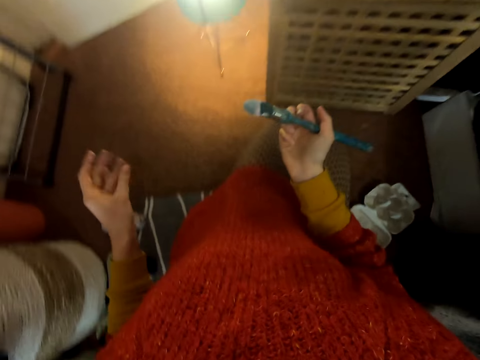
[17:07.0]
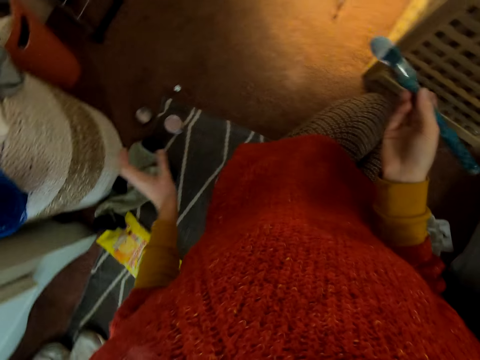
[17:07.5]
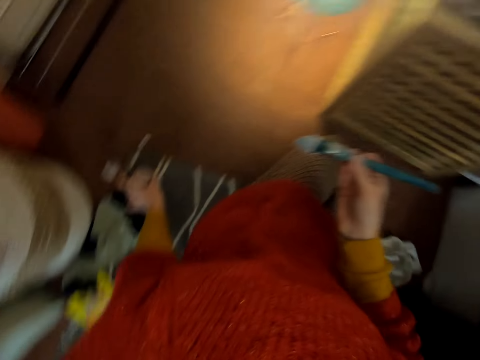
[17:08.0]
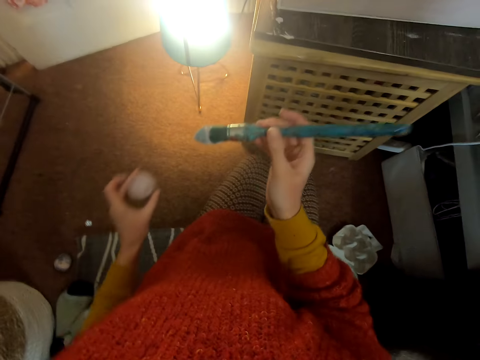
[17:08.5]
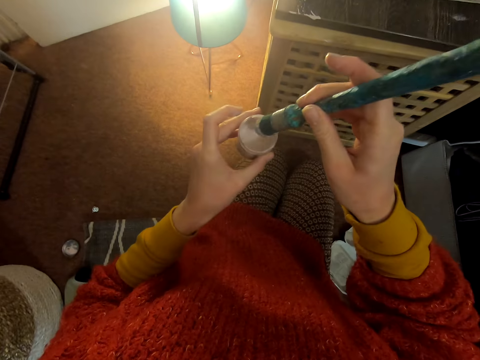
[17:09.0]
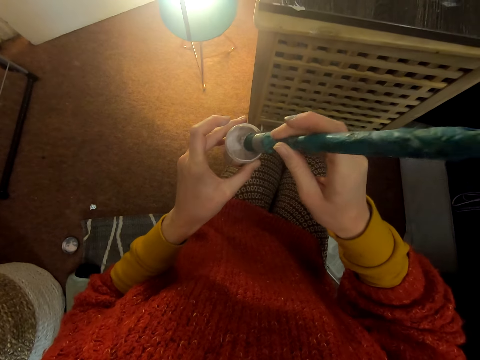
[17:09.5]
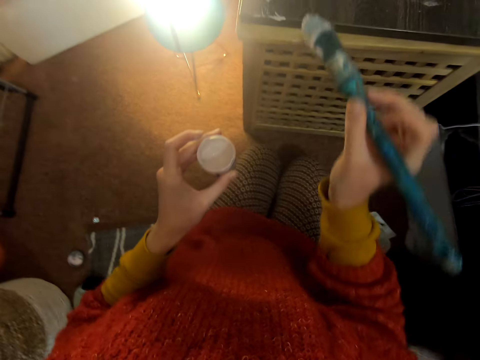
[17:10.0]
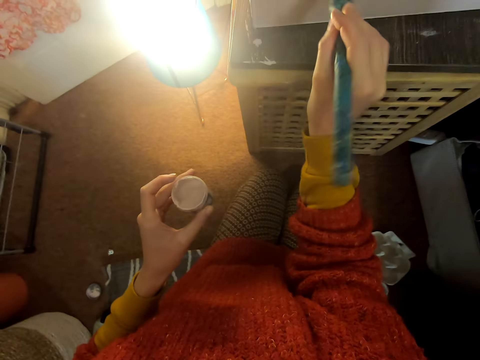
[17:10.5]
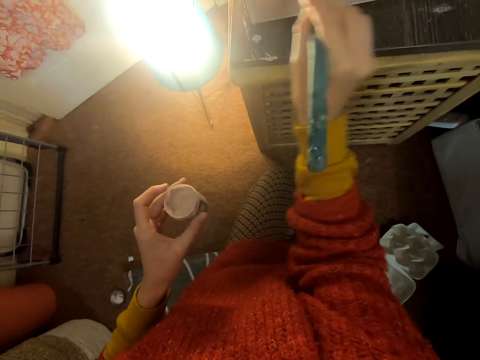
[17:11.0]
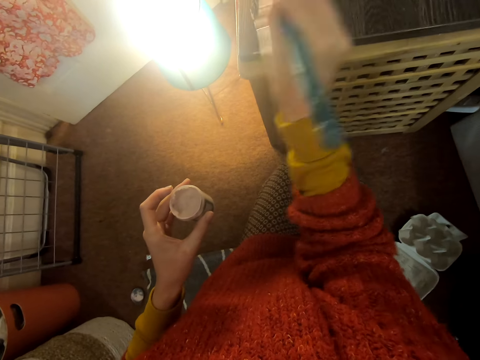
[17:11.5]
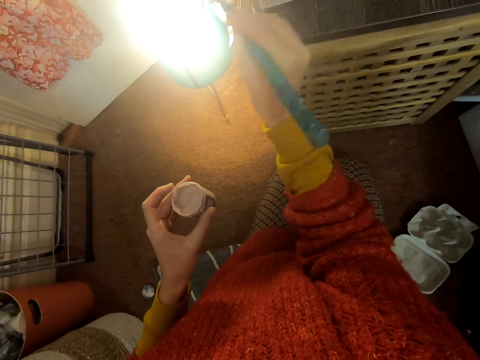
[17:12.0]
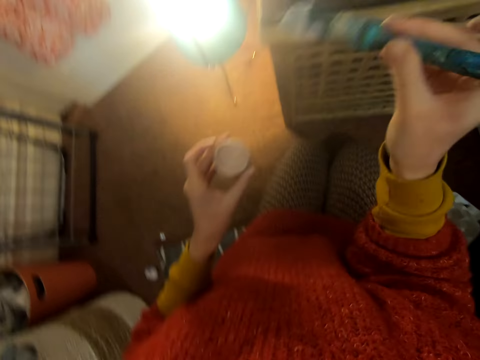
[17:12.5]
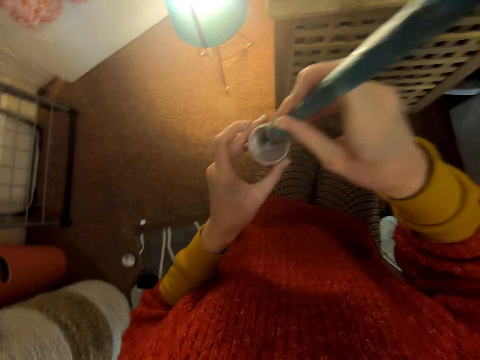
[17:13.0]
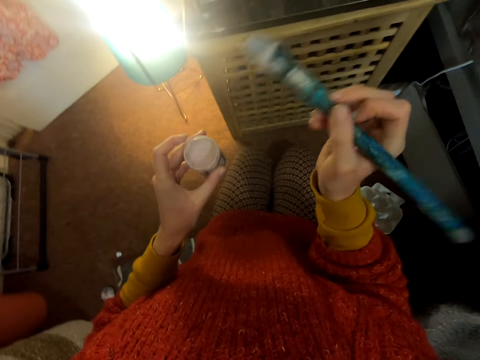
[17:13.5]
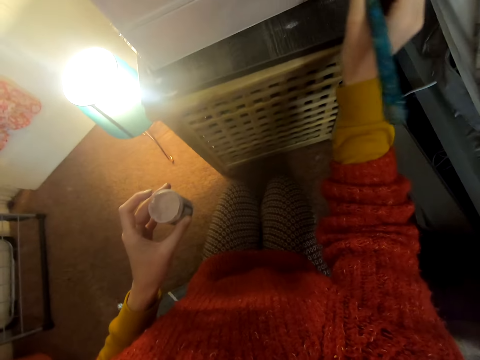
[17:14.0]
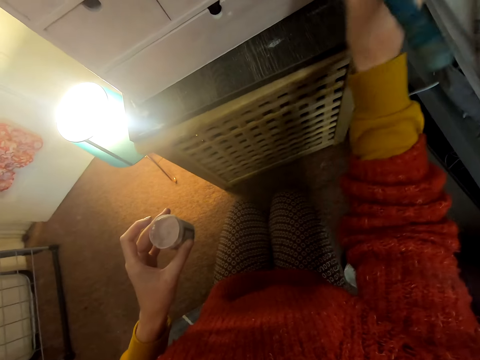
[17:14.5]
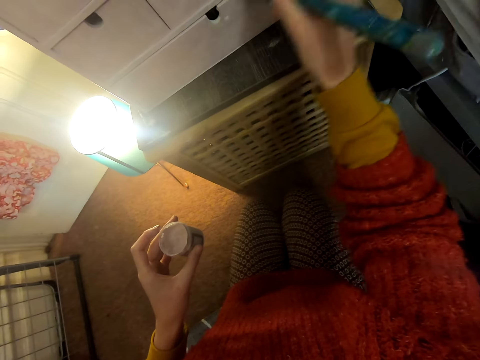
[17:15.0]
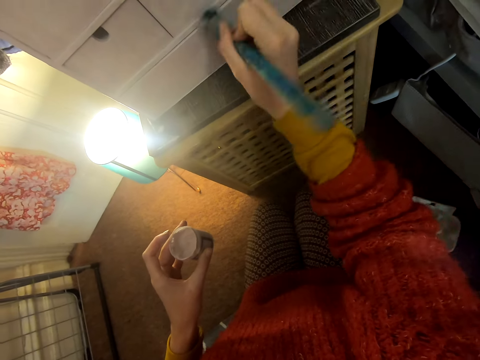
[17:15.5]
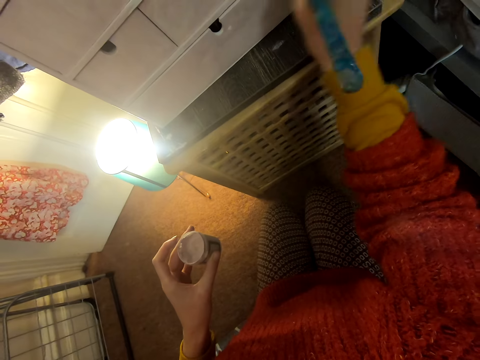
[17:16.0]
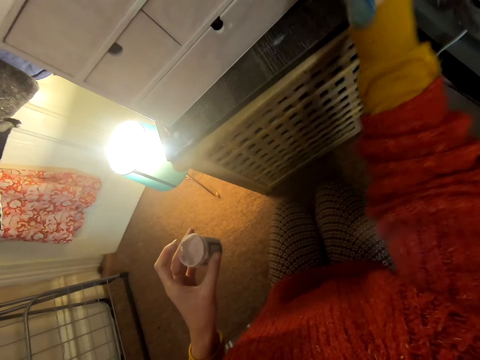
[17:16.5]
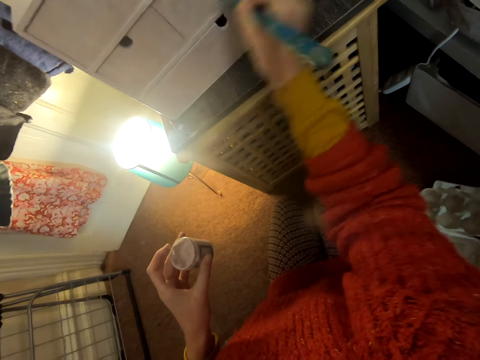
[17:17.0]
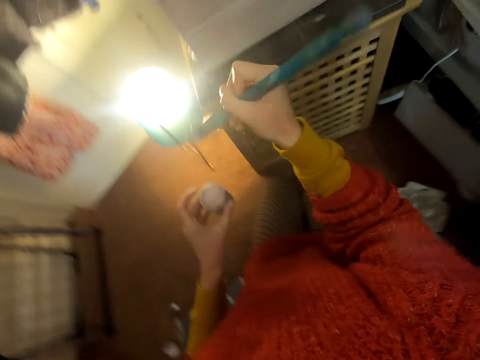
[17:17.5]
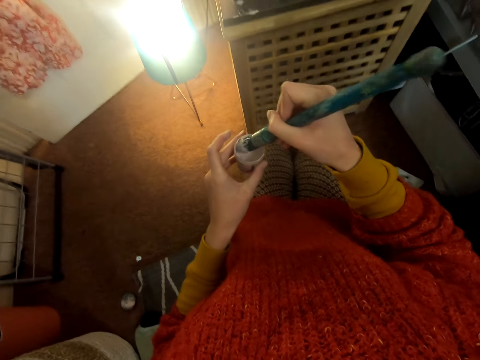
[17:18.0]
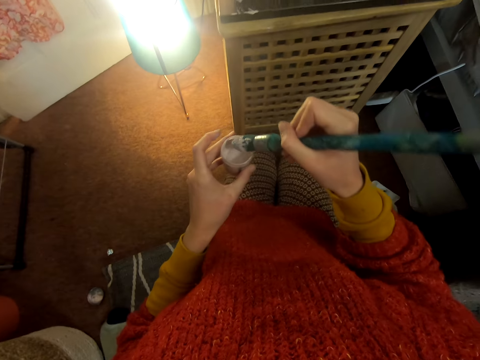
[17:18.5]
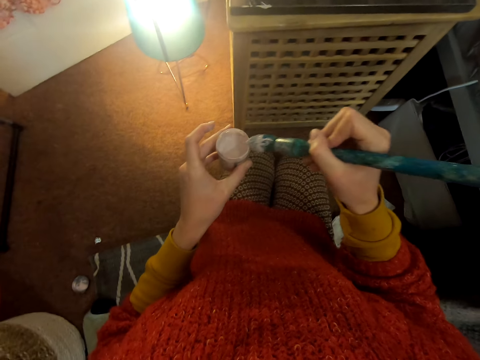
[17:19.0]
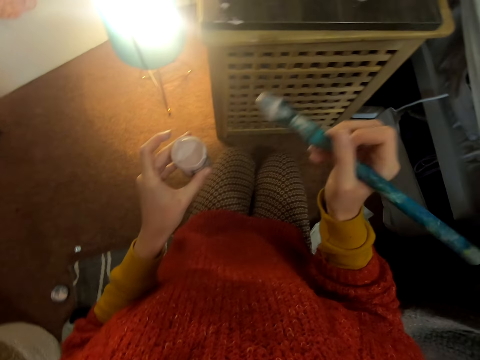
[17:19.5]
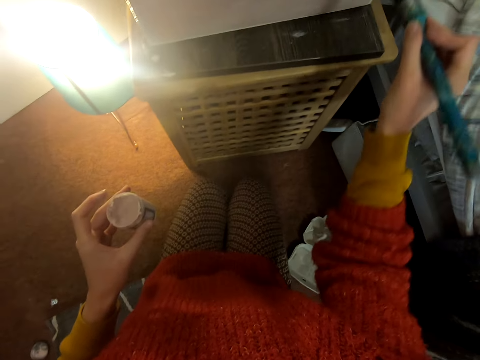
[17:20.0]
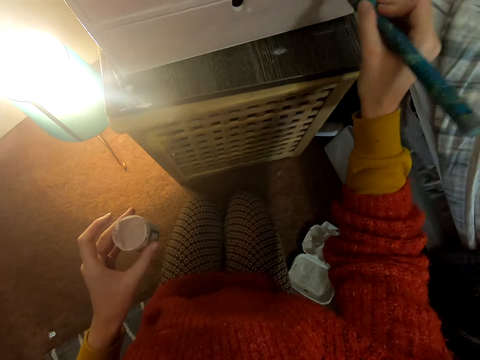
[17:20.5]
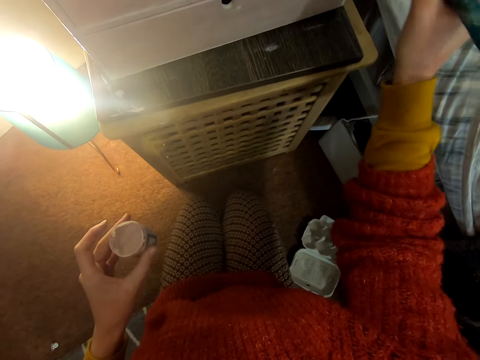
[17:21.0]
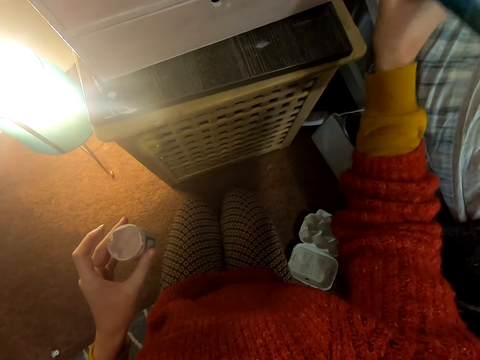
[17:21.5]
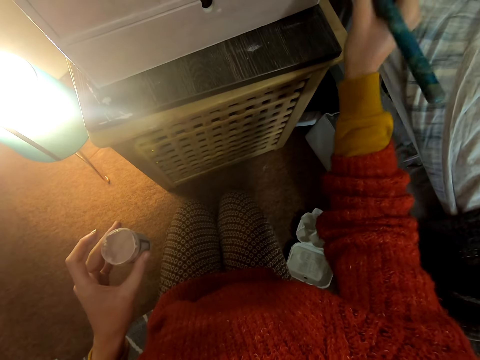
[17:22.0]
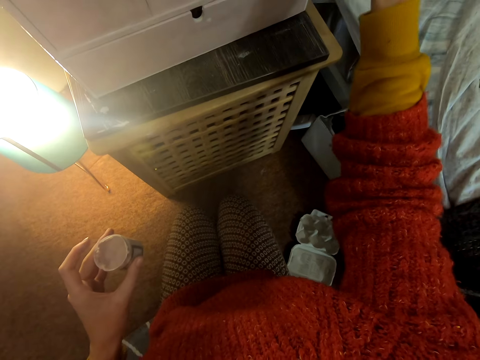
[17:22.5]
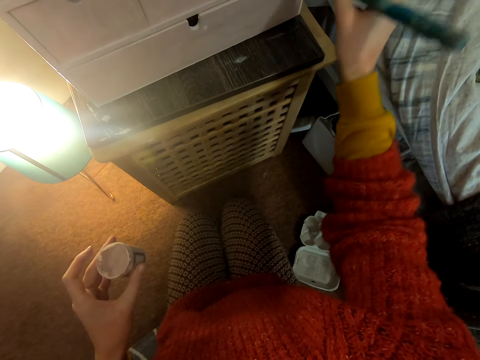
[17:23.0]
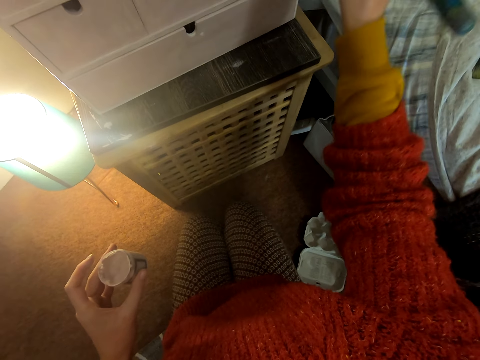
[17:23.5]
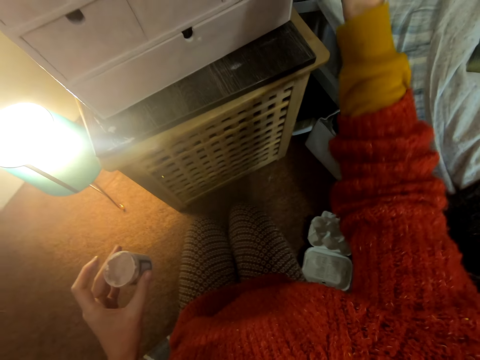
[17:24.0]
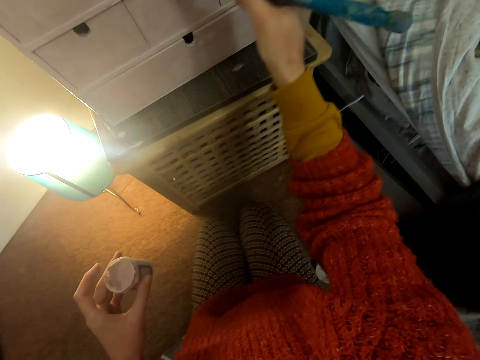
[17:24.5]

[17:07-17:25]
The camera wearer moves both hands. They pick up the container of paint from the floor. They lift the container of paint. They dip the brush inside the container of paint. They lift the brush. They paint the chest of drawers. They dip the brush inside the container of paint. They lift the brush. They paint the chest of drawers. They dip the brush inside the container of paint. They lift the brush. They paint the chest of drawers.

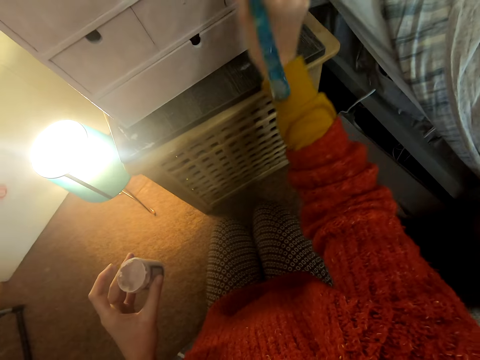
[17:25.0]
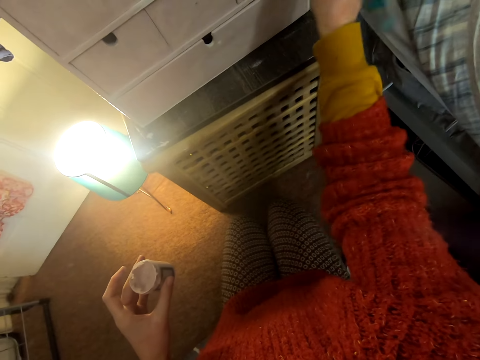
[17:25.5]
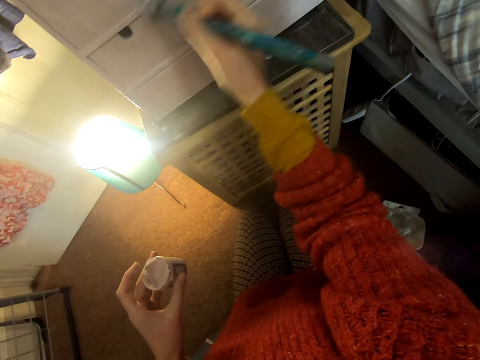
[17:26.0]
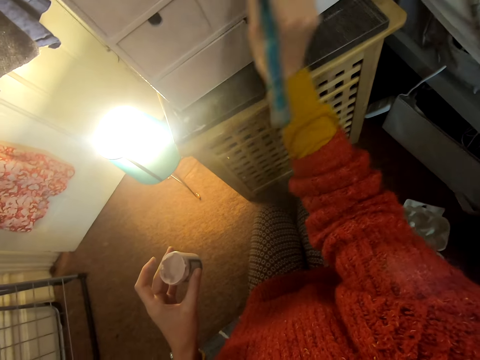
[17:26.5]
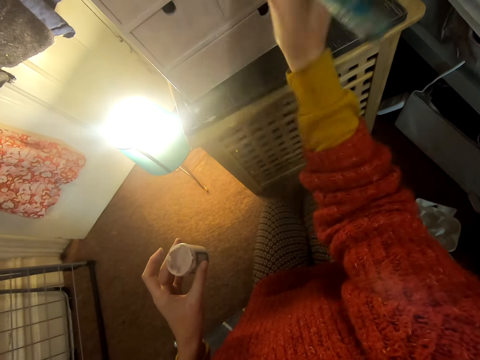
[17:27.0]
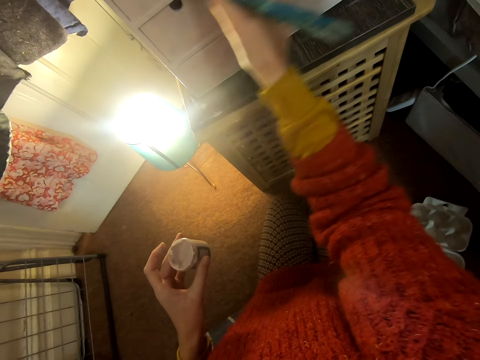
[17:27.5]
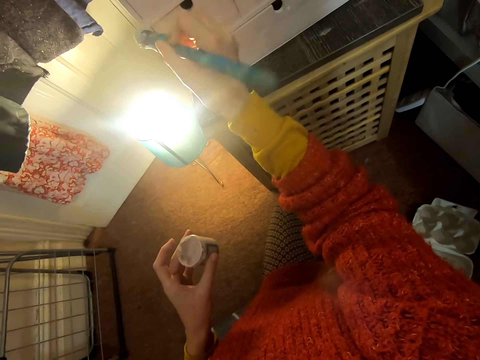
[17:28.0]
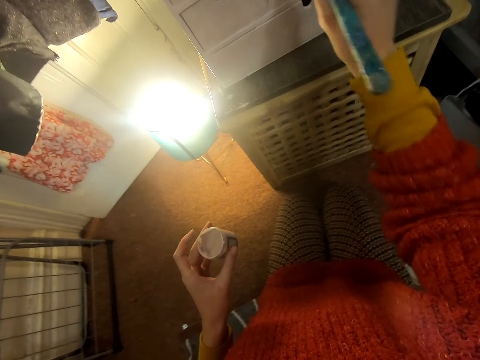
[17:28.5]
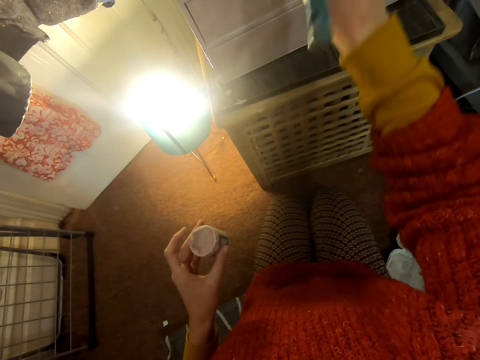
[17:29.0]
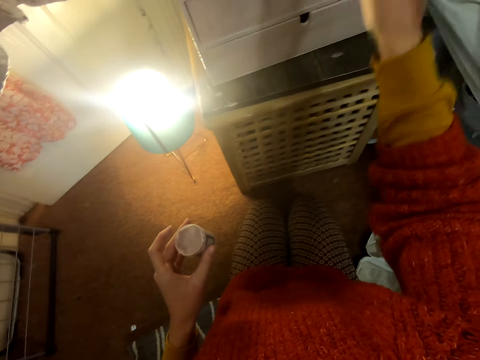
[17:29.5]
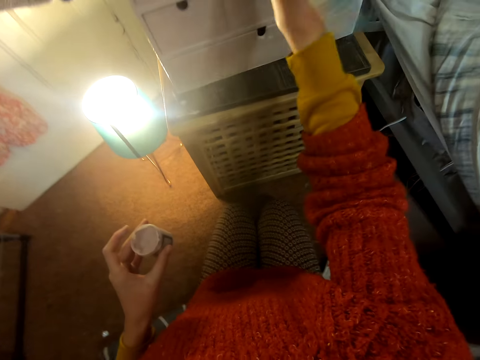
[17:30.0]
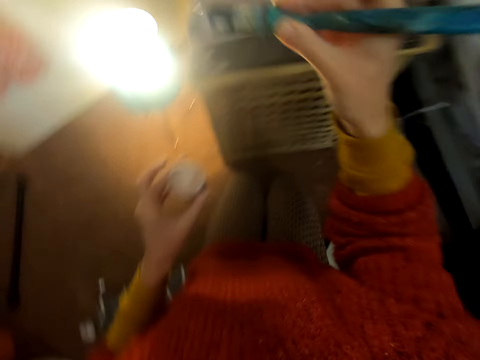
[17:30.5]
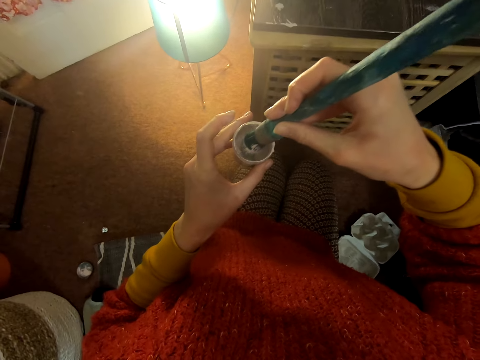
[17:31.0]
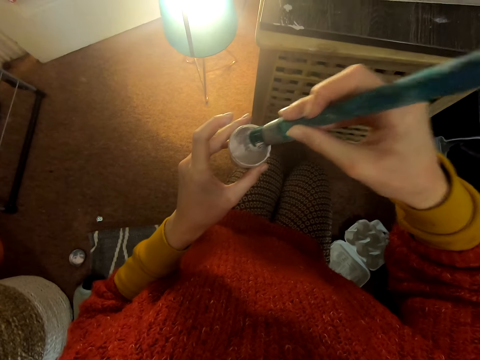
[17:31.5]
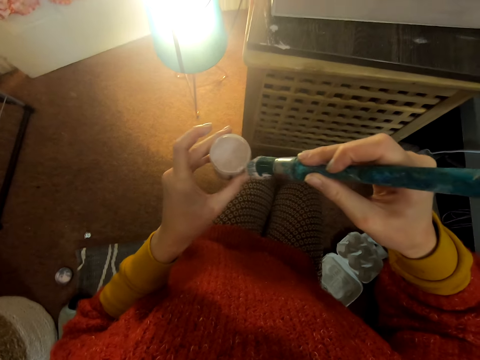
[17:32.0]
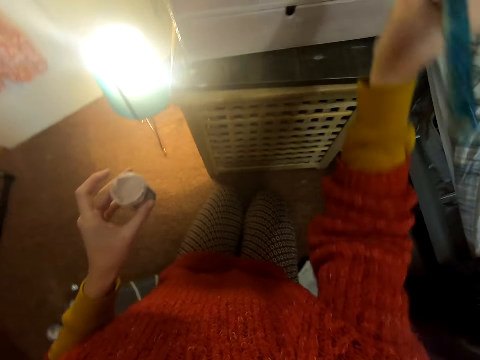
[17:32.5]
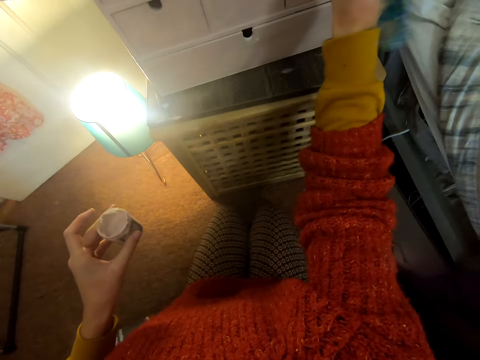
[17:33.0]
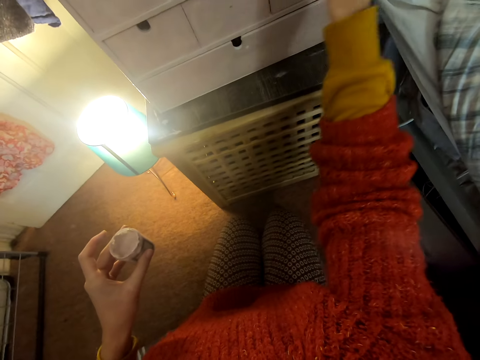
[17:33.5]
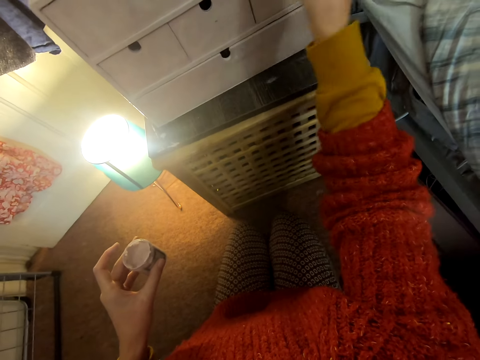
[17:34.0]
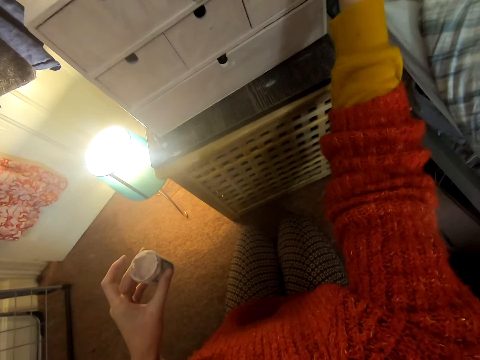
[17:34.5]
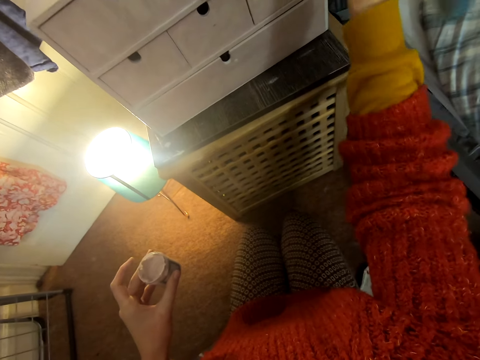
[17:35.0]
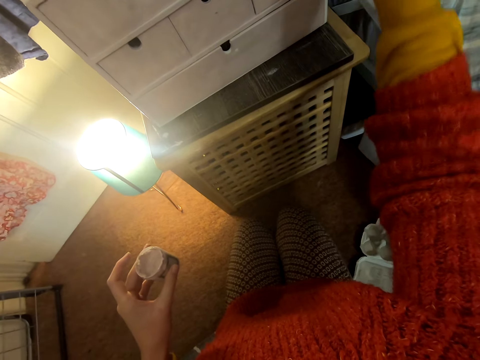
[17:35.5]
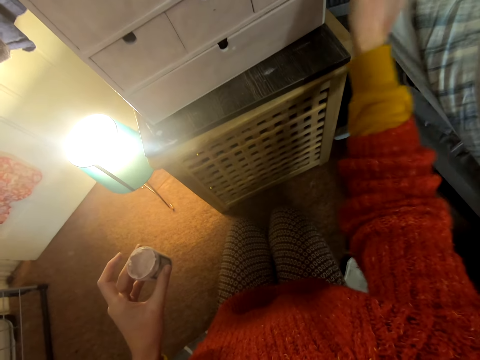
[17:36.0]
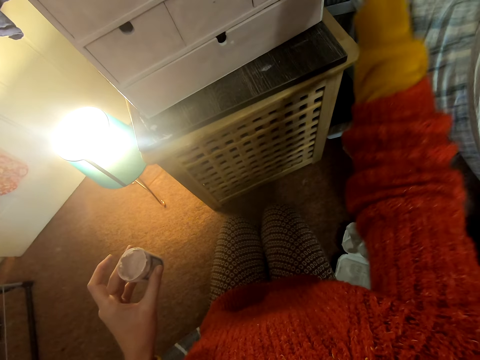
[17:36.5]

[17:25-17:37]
The camera wearer dips the brush inside the container of paint. They lift the brush. They paint the chest of drawers.
